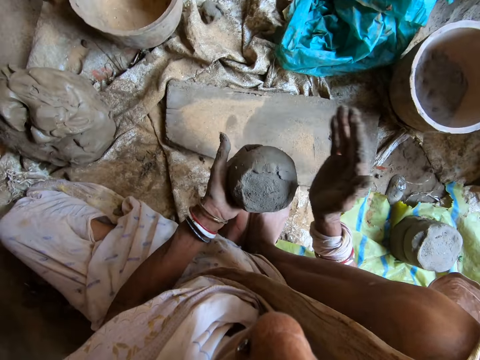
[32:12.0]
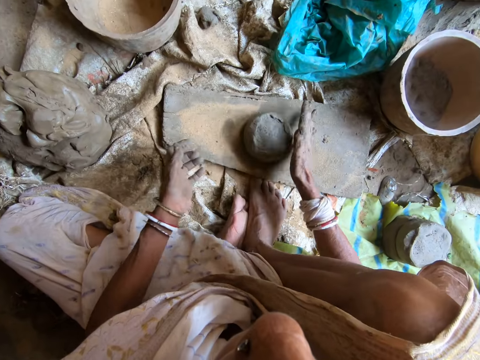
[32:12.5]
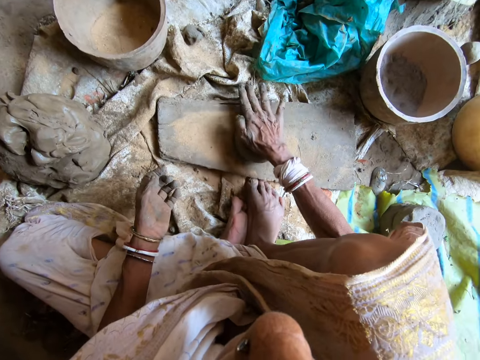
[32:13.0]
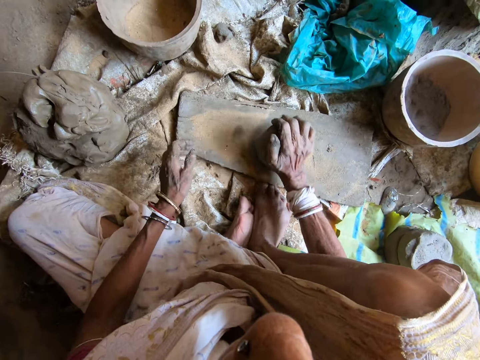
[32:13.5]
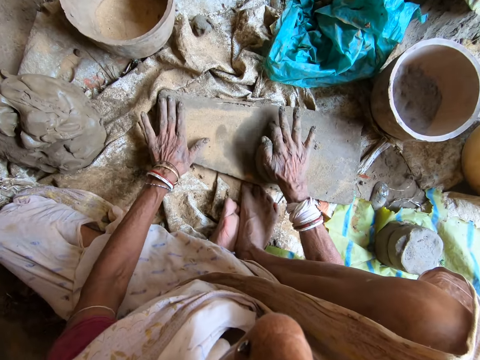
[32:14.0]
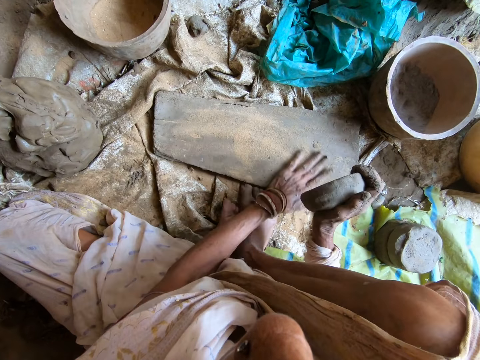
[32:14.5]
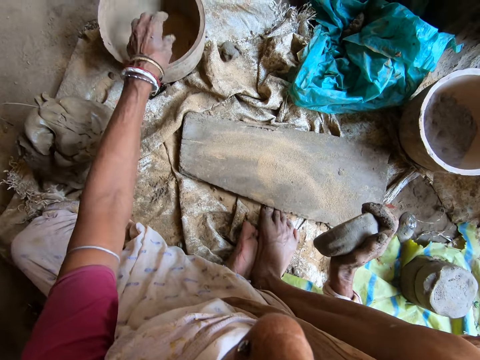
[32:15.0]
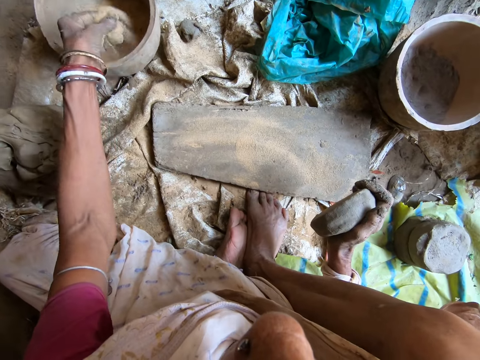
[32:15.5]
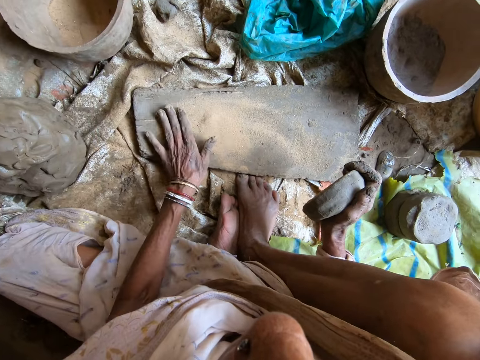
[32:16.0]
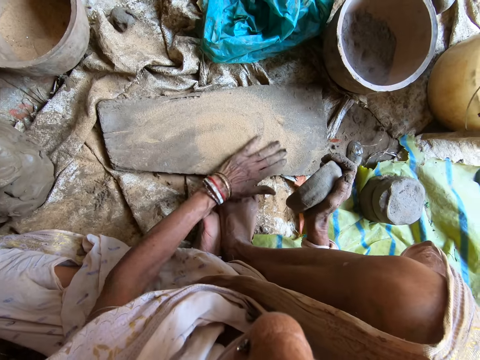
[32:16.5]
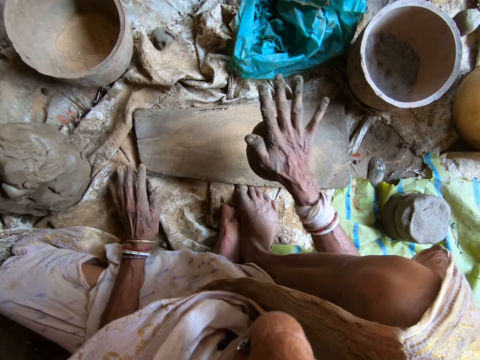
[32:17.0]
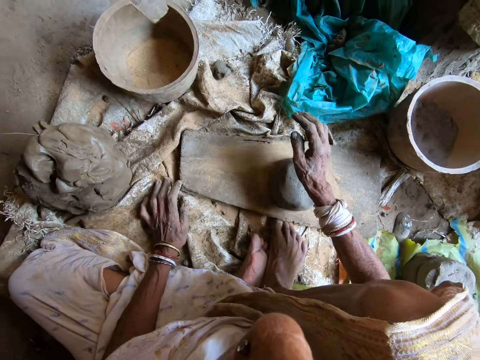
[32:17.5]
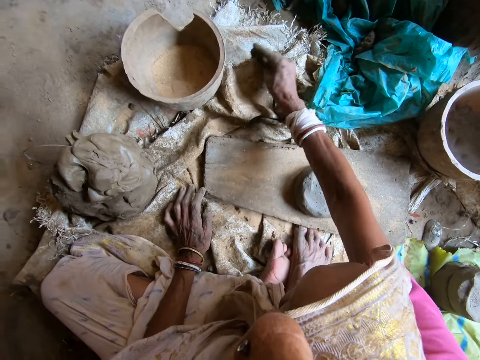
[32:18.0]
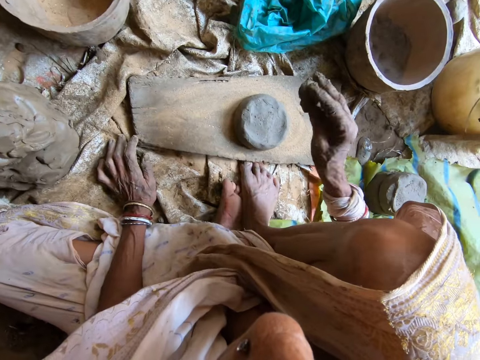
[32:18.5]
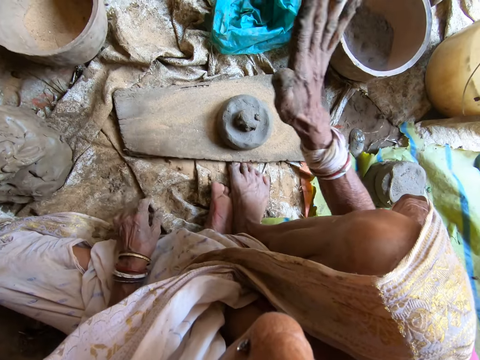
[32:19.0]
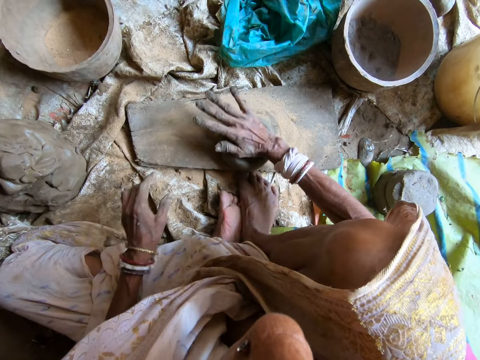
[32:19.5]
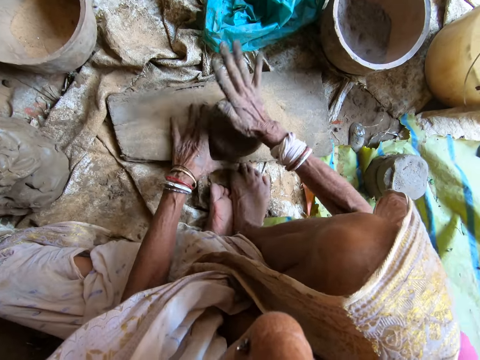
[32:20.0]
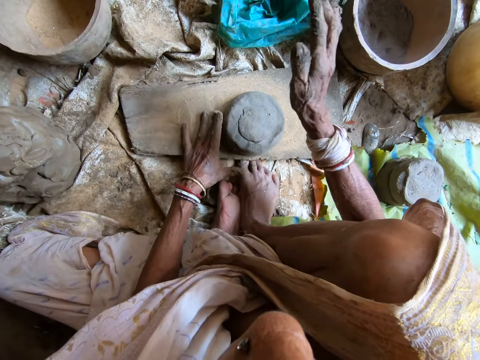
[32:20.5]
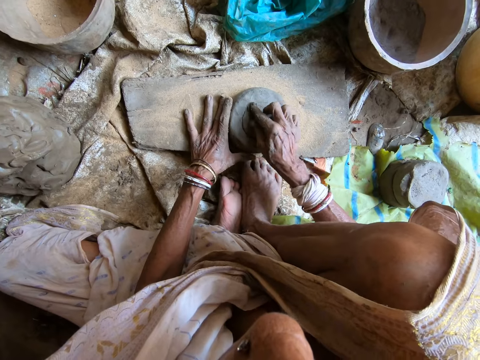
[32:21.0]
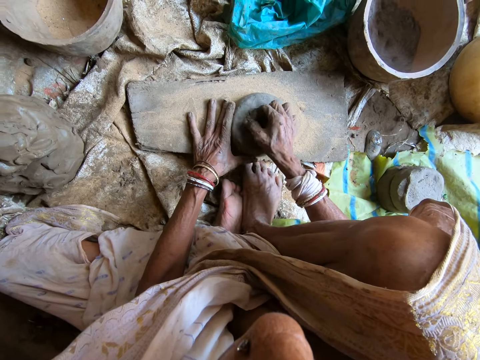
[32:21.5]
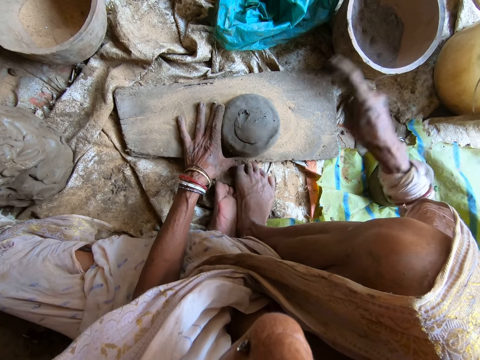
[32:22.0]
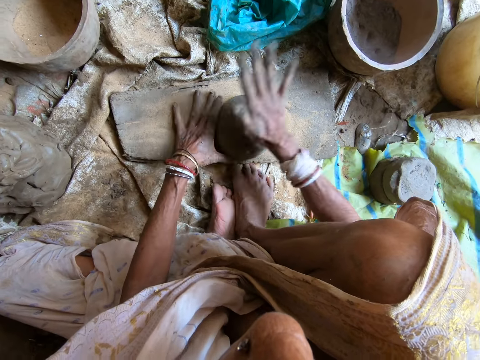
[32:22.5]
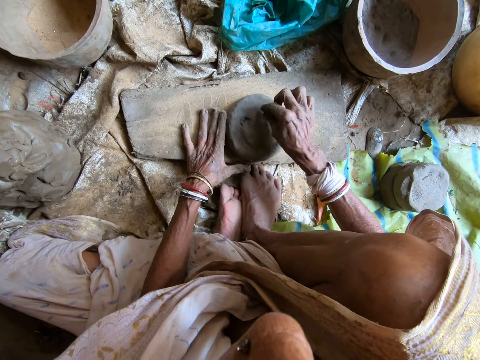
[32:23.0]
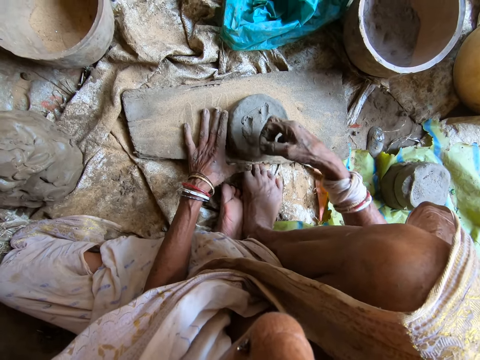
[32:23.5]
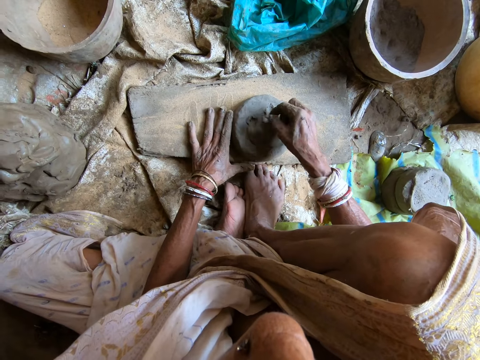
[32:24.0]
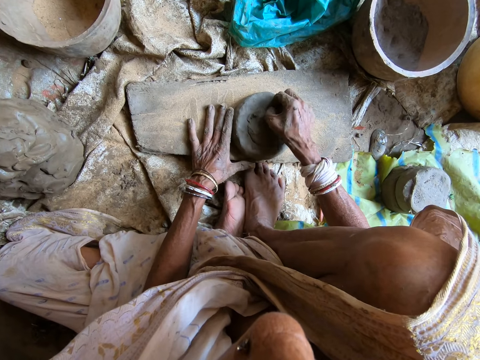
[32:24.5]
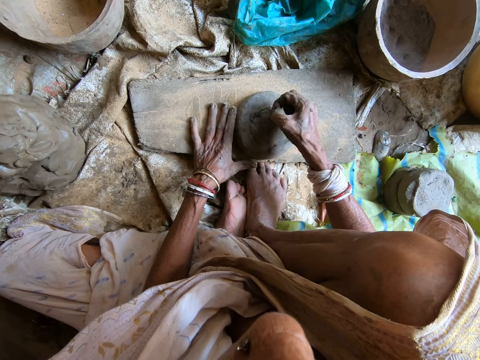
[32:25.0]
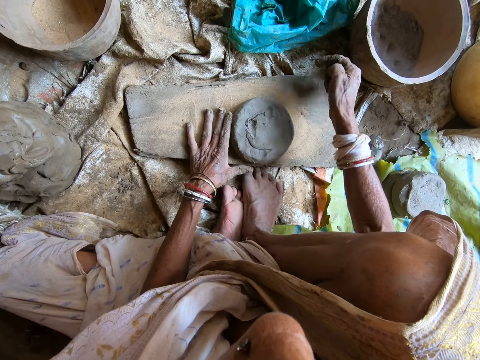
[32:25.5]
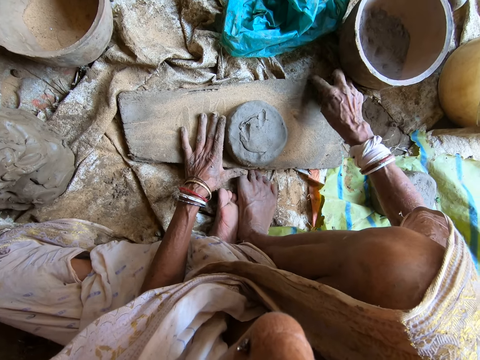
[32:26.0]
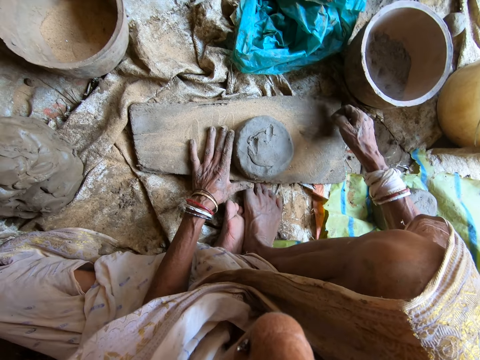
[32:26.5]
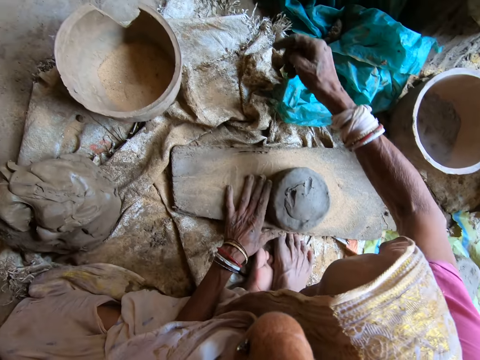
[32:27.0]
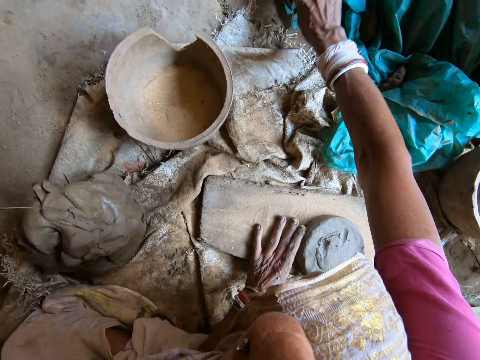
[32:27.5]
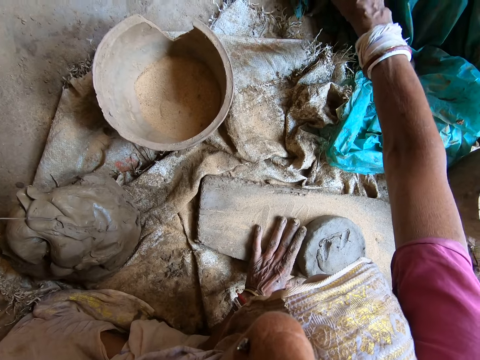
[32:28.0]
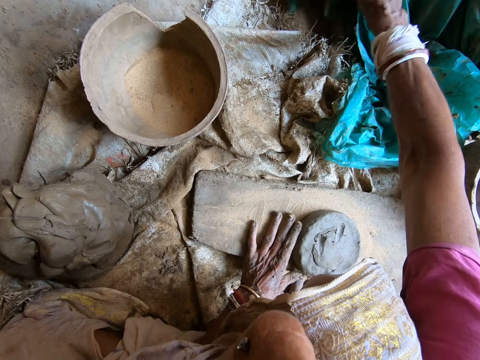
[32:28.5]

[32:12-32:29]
The camera wearer passes the clay to her right hand. She drops the clay on the flat wood with her right hand. She flattens the clay on the flat wood with her right hand. She spreads the powdered clay on the flat wood with her left hand. She lifts the clay from the flat wood with her right hand. She dips her left hand into the clay bowl on the ground containing powdered clay. She fetches powdered clay from the container containing powdered clay with her left hand. She chops the sand. She pours the powdered clay on the flat wood with her left hand. She spreads the powdered clay on the flat wood with her left hand. She drops the clay on the flat wood with her right hand. She picks up clay from a sack on the ground with her right hand. She drops the clay on the clay on the flat wood with her right hand. She flattens the clay on the flat wood with her right hand. She turns the clay anticlockwise on the flat wood with her left hand. She removes a stone from the clay with her right hand. She drops the stone on the ground with her right hand. She turns the clay anticlockwise on the flat wood with her left hand. She removes a stone from the clay with her right hand. She removes a stick from the clay with her right hand. She drops the stick on the ground with her right hand. She wipes her right hand on the flat wood on the ground.

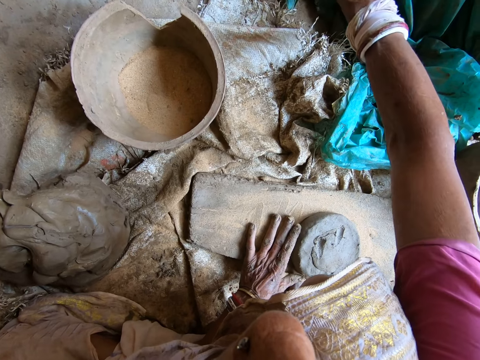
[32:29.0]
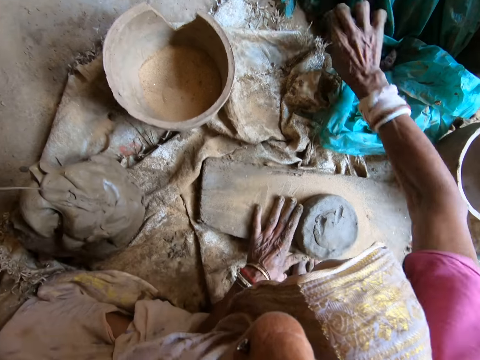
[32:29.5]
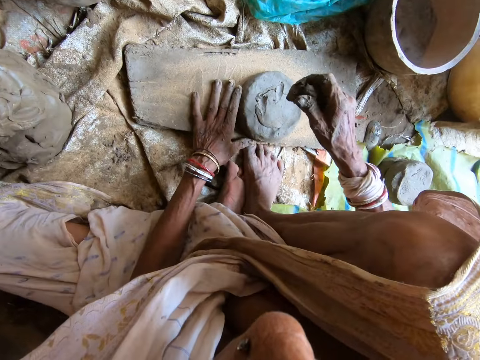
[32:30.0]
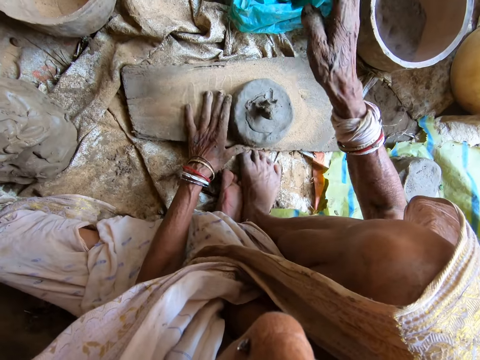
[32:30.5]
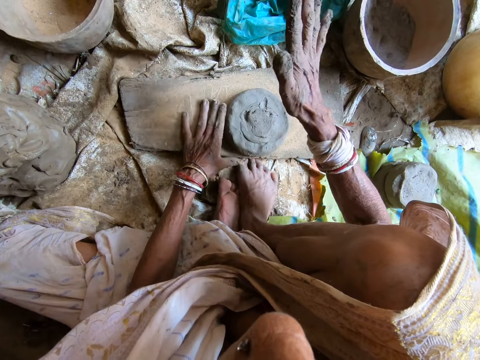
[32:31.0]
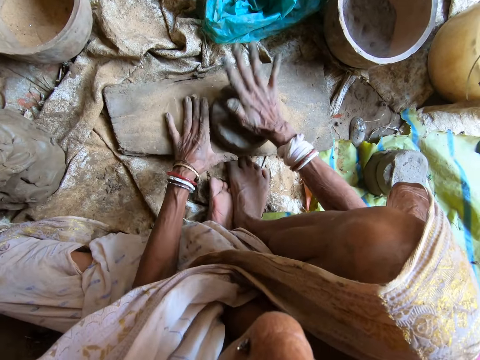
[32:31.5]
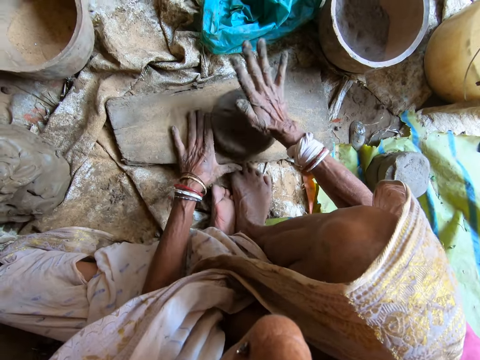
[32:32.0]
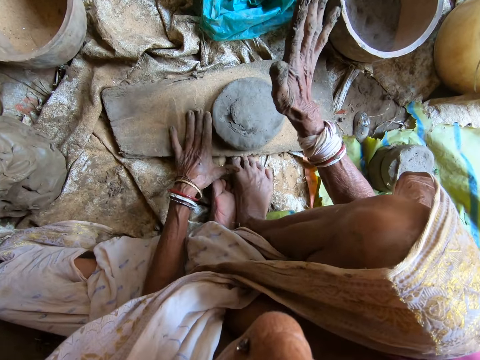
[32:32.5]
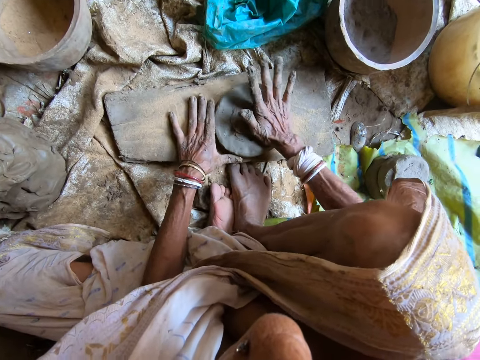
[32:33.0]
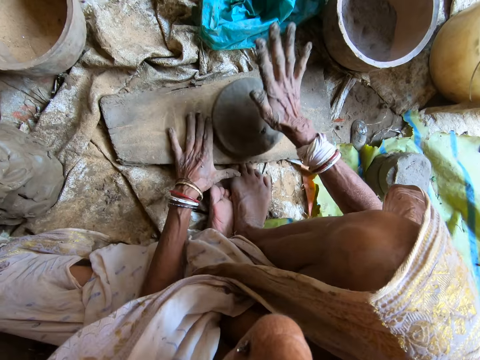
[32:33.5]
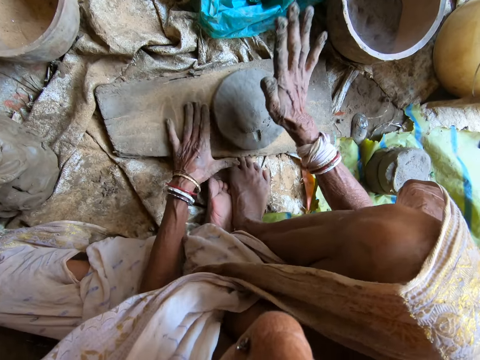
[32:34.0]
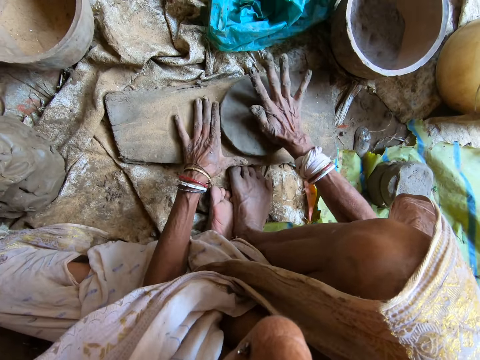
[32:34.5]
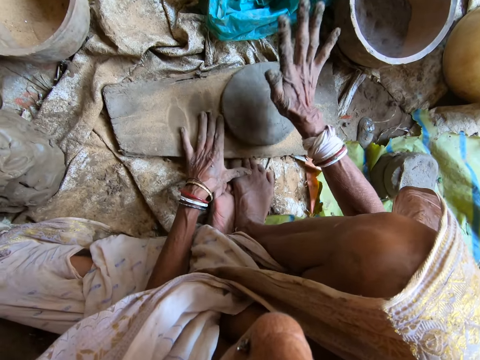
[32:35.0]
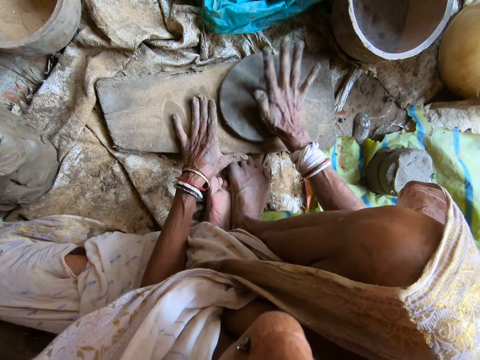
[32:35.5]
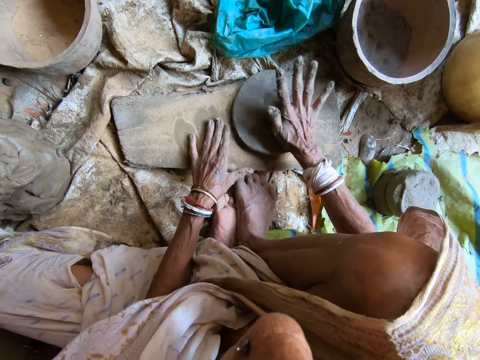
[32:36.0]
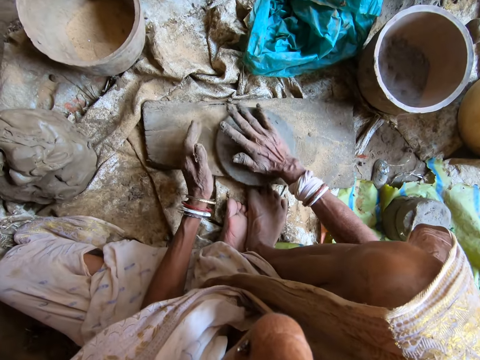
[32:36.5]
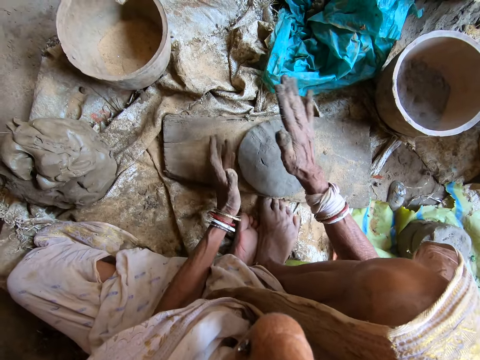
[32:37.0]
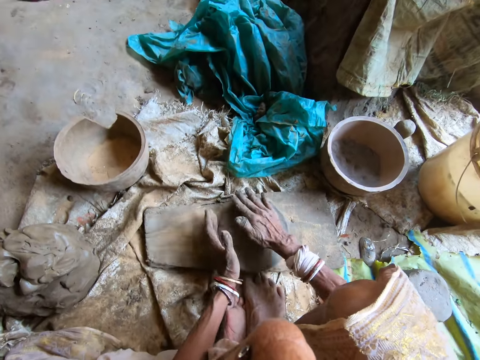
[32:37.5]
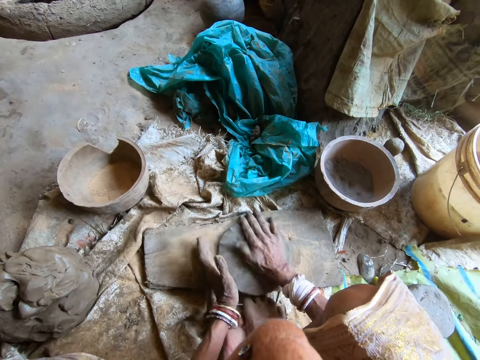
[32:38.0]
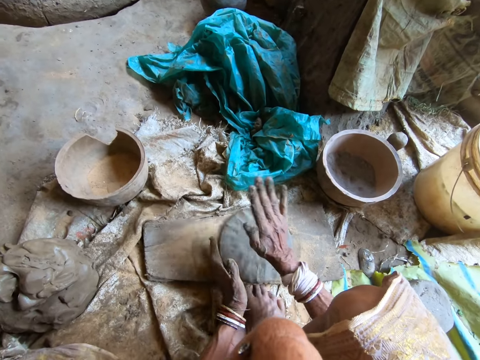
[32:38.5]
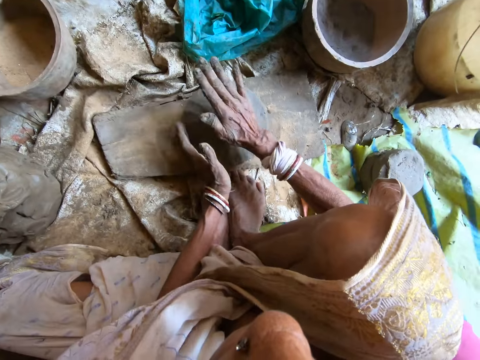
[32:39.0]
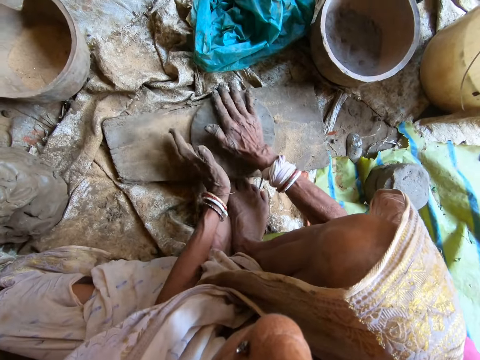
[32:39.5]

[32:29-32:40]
The camera wearer removes a piece of clay under a plastic cover with her right hand. She drops the piece of clay on the clay on the flat wood with her right hand. She flattens the clay on the flat wood with her right hand. She turns the clay anticlockwise on the flat wood with her left hand. She crafts the clay pot cover.
